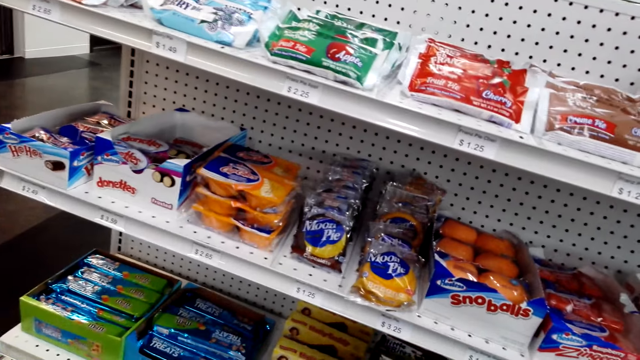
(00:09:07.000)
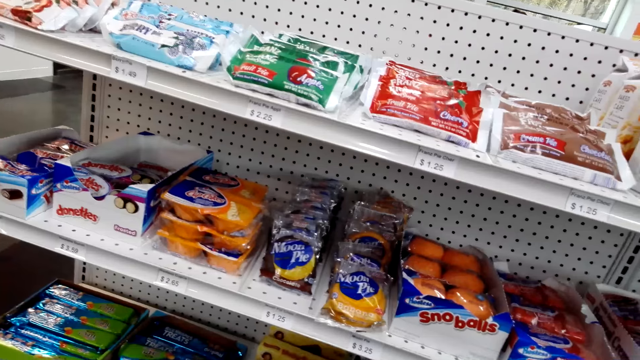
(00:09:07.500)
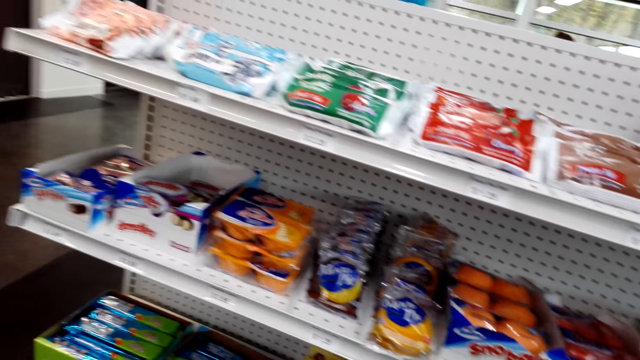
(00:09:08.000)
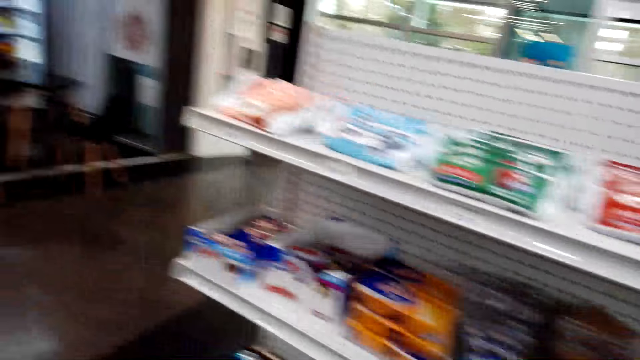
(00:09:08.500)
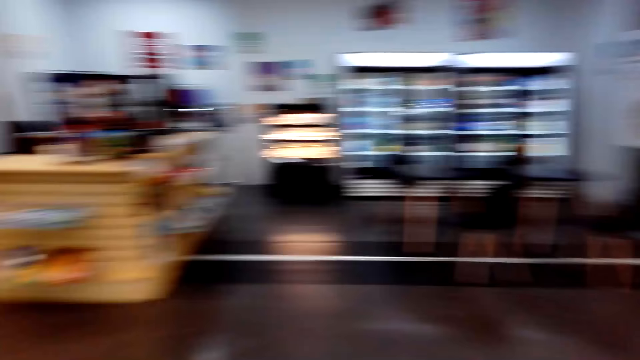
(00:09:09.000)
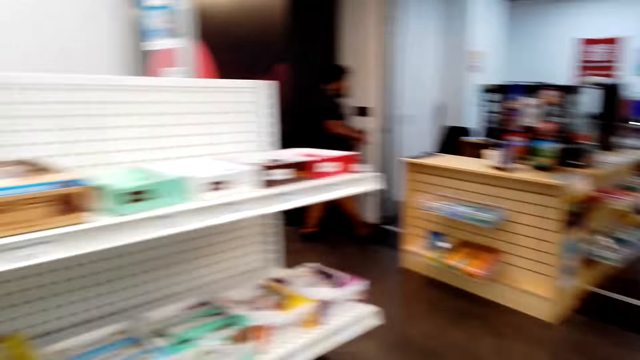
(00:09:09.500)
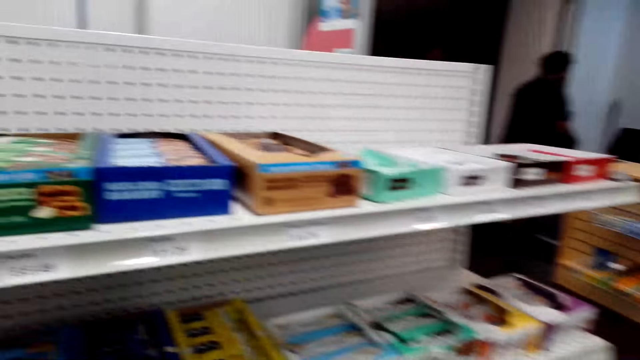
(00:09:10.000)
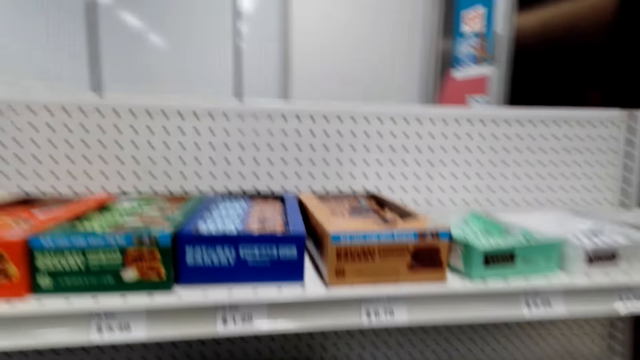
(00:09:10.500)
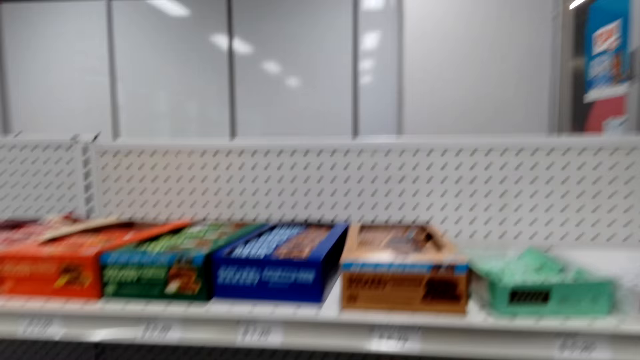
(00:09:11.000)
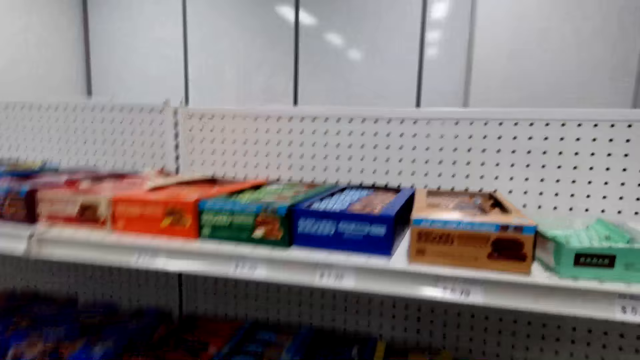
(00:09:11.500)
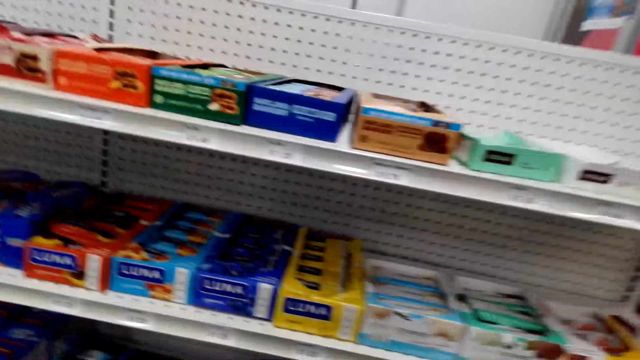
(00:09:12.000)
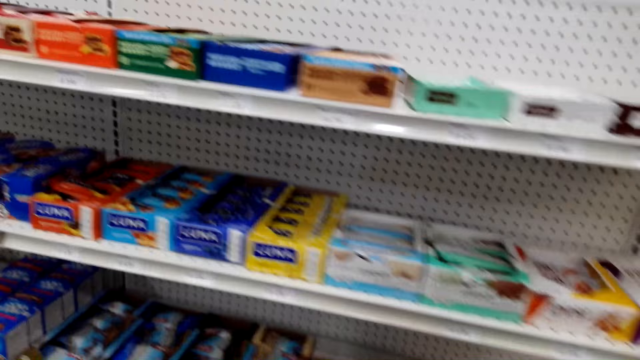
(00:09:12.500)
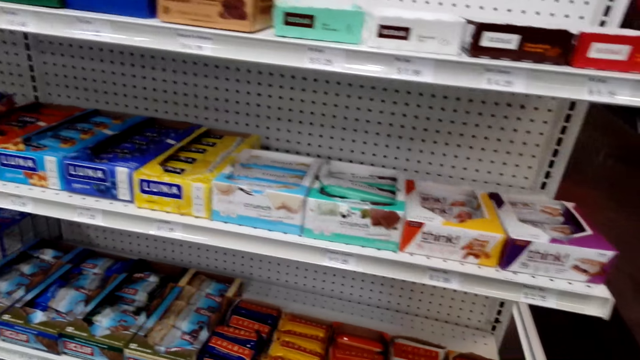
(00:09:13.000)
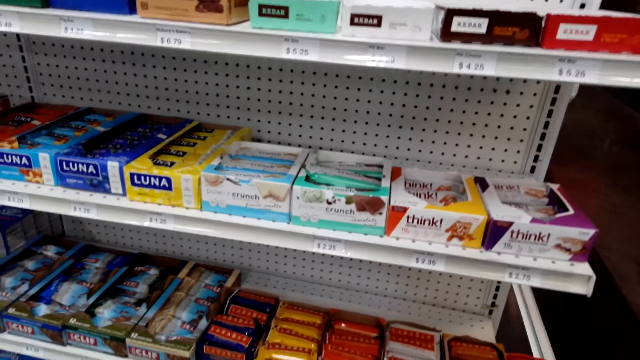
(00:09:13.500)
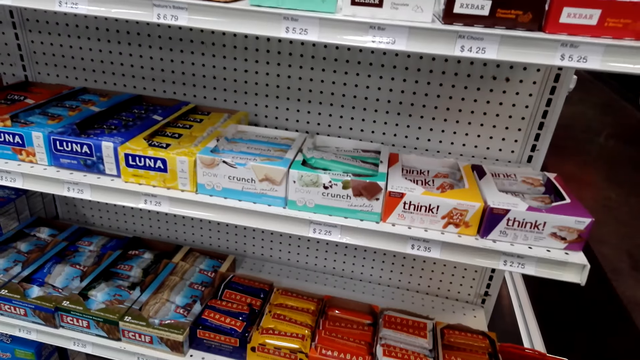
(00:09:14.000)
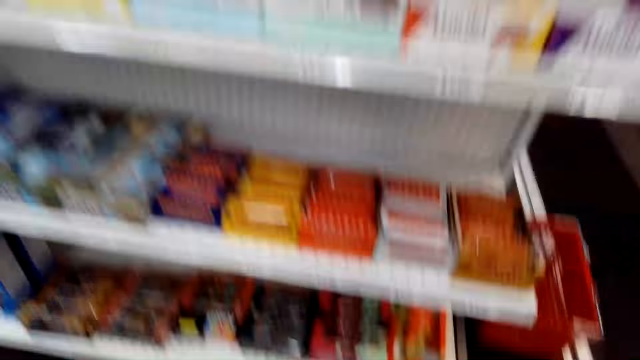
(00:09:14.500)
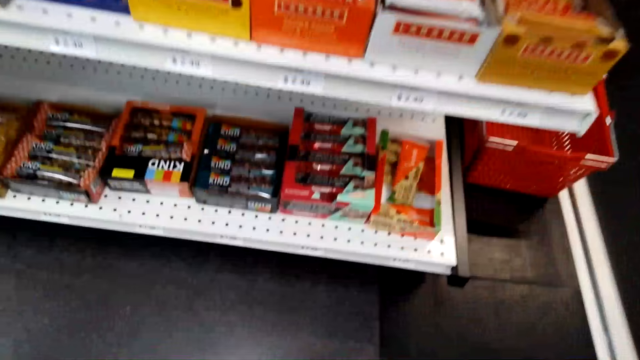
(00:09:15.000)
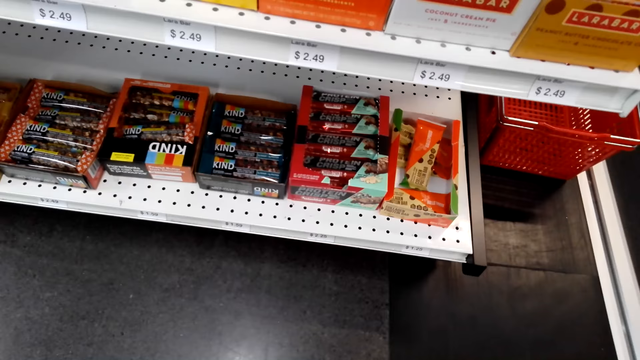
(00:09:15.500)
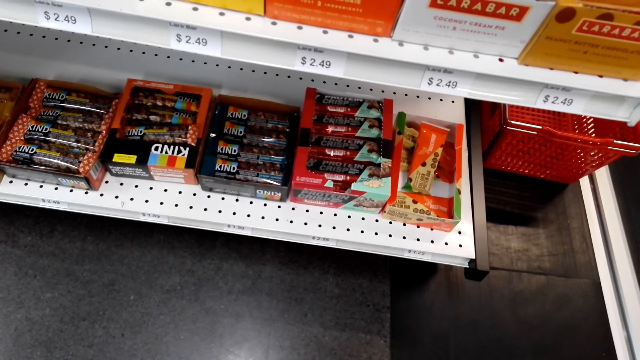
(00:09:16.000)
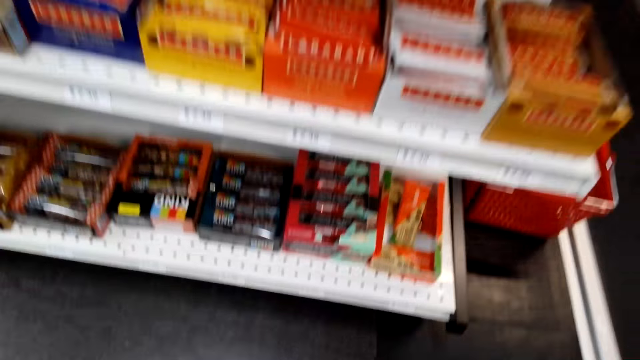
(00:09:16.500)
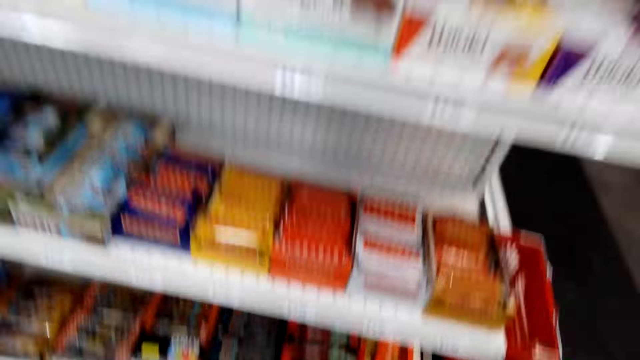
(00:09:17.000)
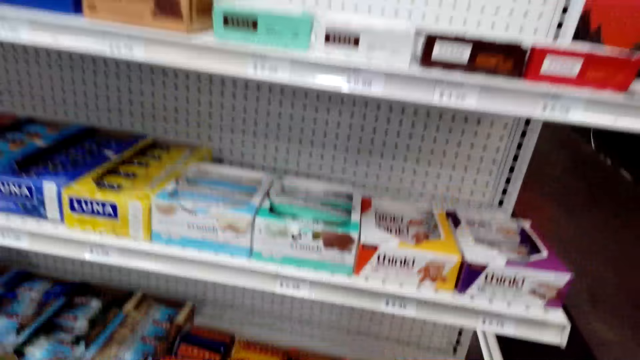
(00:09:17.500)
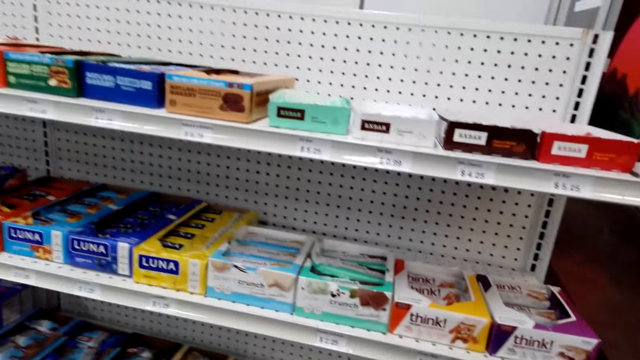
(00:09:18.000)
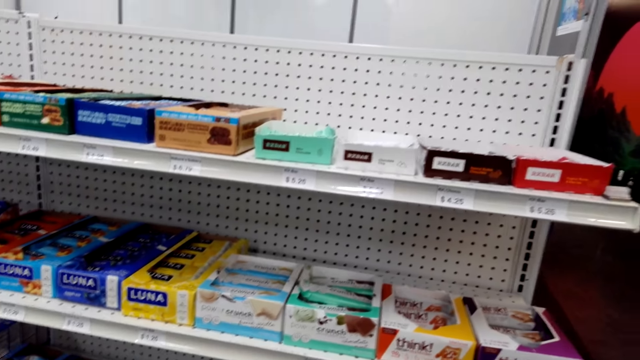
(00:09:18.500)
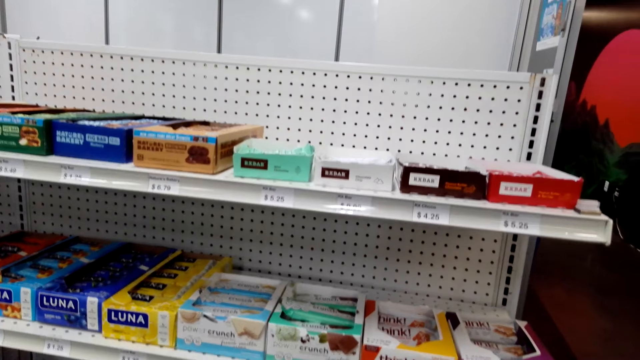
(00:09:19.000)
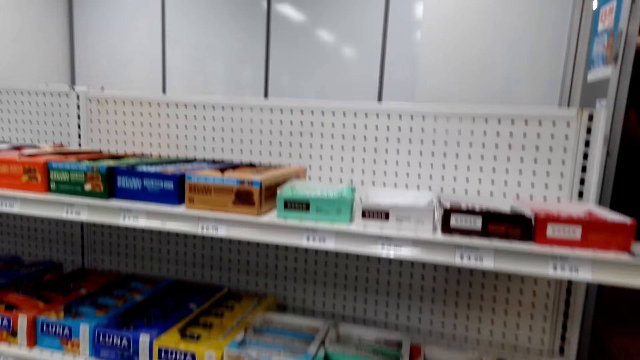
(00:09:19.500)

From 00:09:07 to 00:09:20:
The camera wearer looks around the shelf.

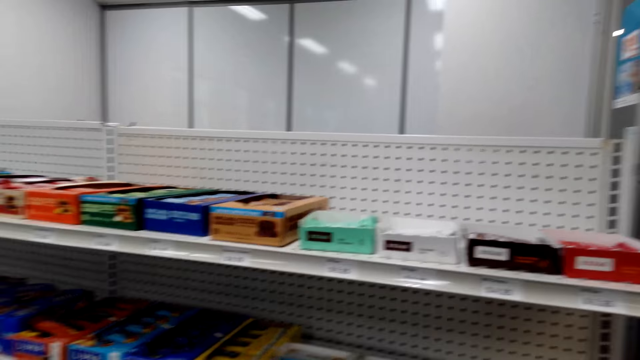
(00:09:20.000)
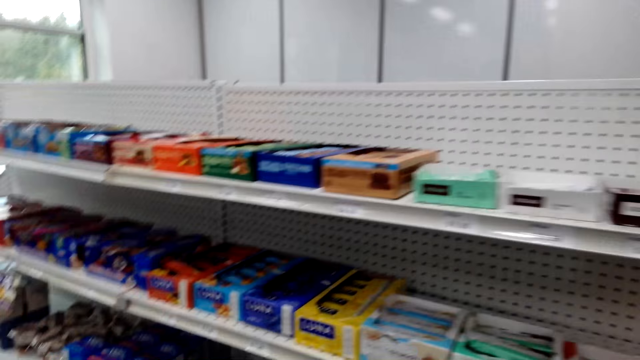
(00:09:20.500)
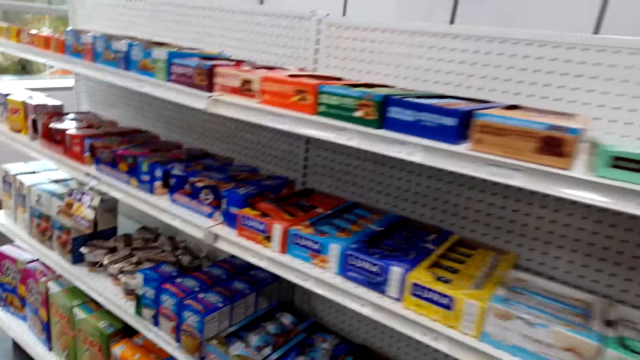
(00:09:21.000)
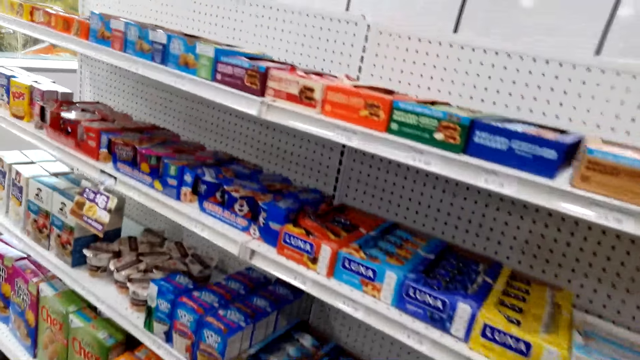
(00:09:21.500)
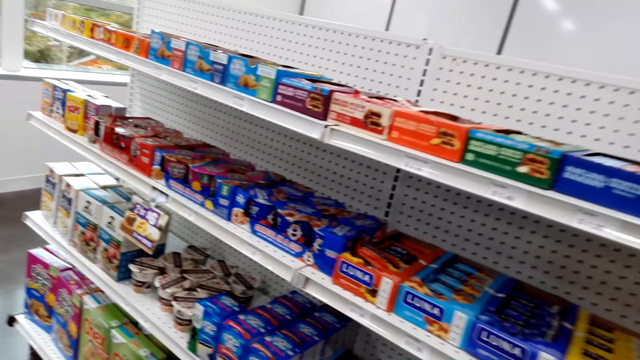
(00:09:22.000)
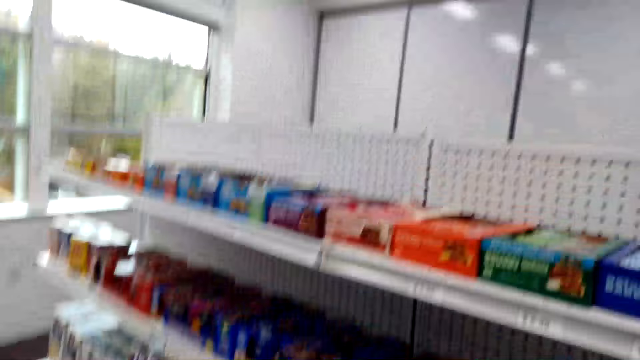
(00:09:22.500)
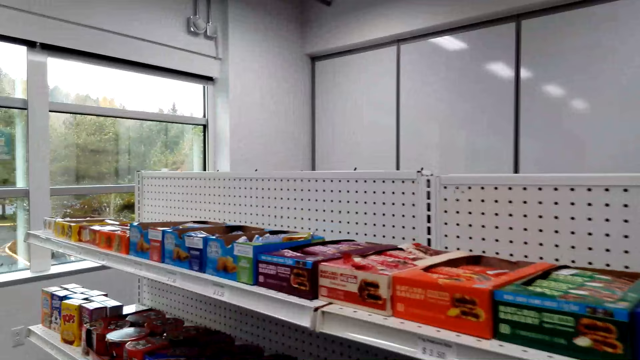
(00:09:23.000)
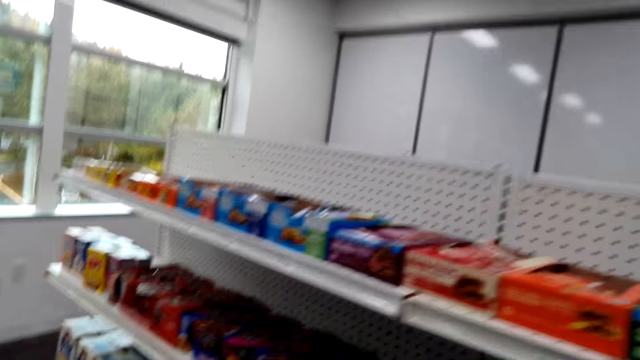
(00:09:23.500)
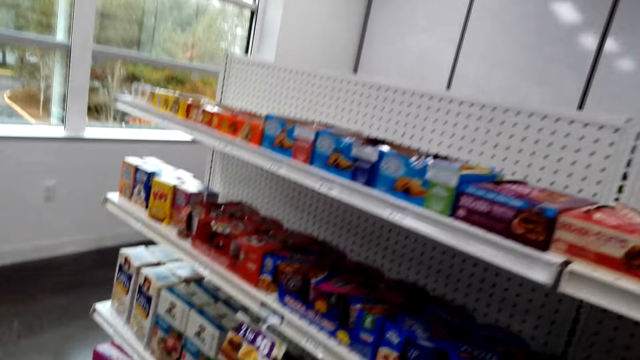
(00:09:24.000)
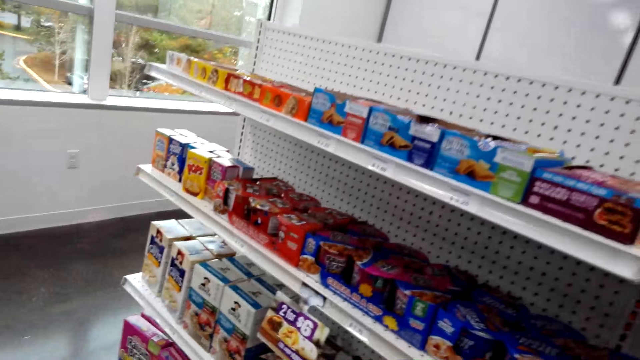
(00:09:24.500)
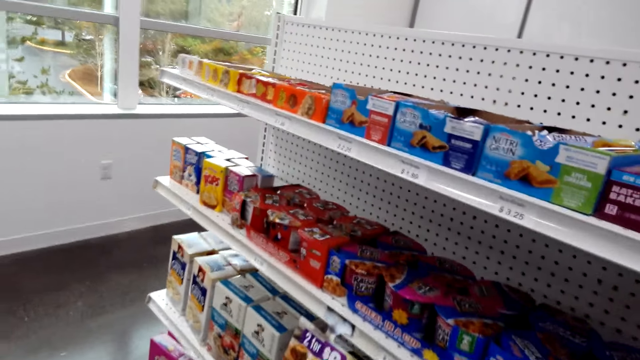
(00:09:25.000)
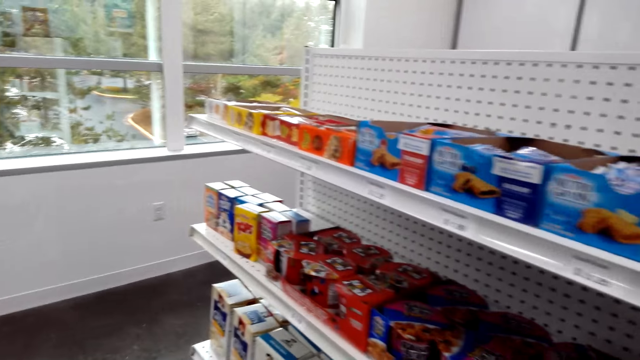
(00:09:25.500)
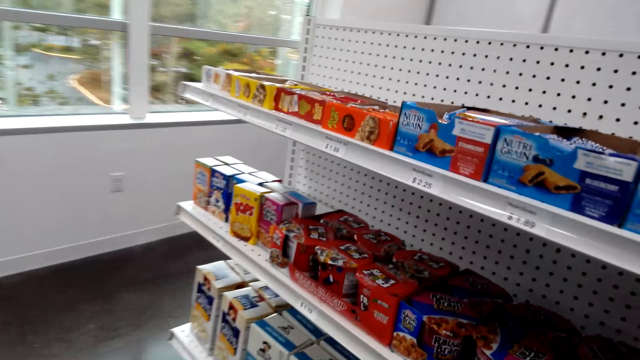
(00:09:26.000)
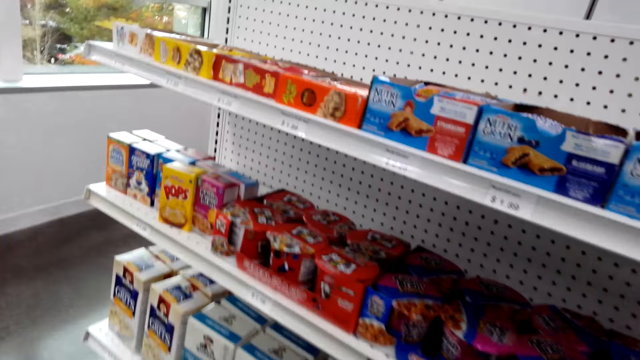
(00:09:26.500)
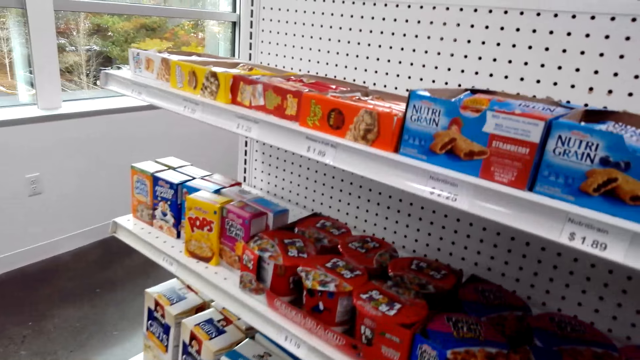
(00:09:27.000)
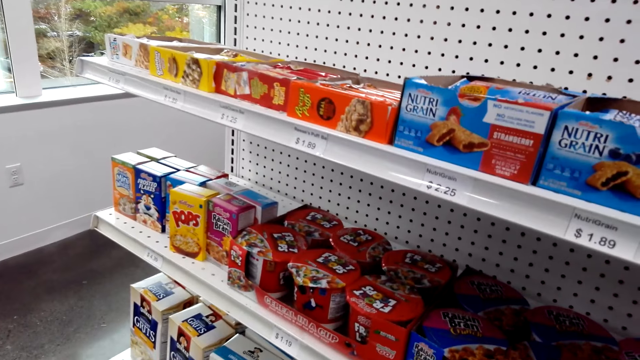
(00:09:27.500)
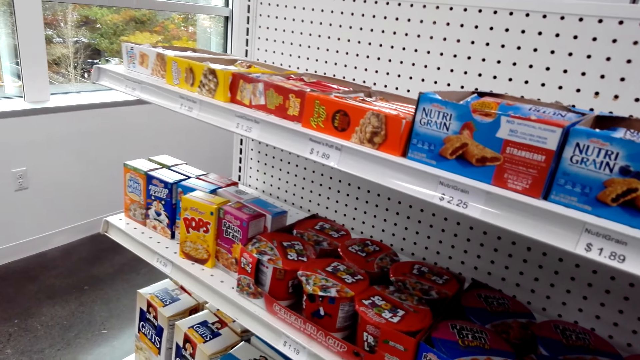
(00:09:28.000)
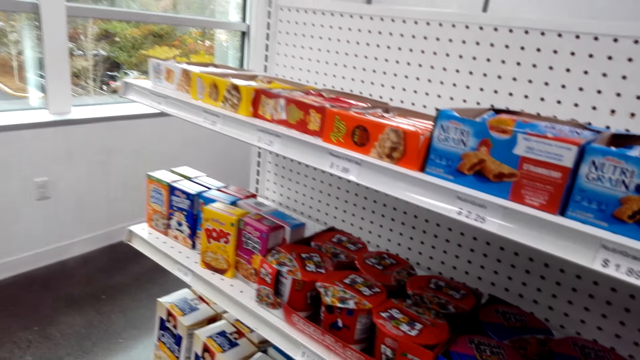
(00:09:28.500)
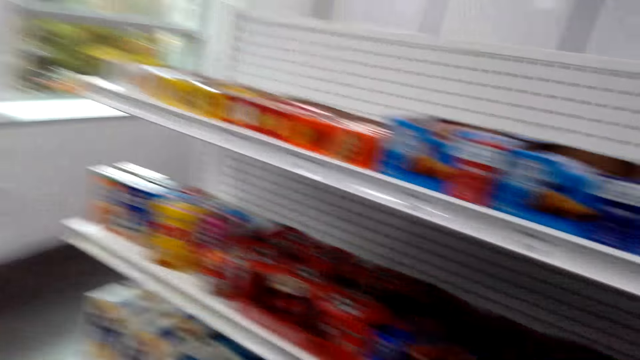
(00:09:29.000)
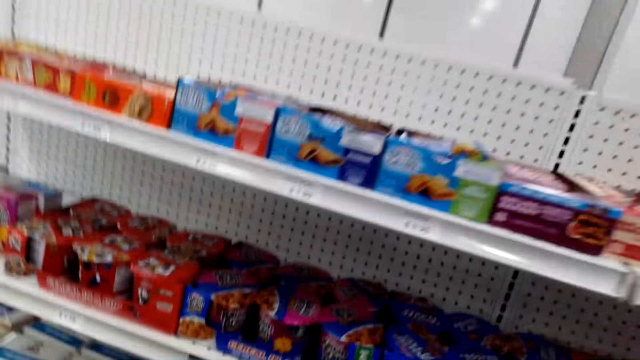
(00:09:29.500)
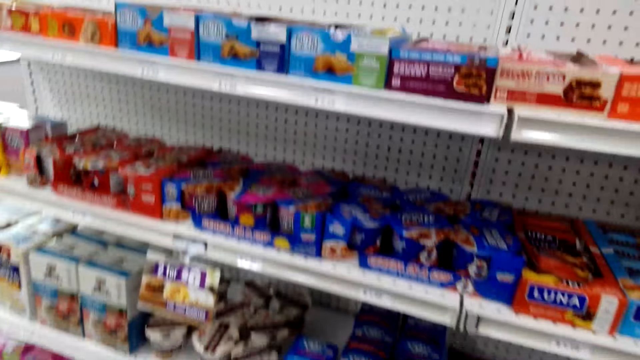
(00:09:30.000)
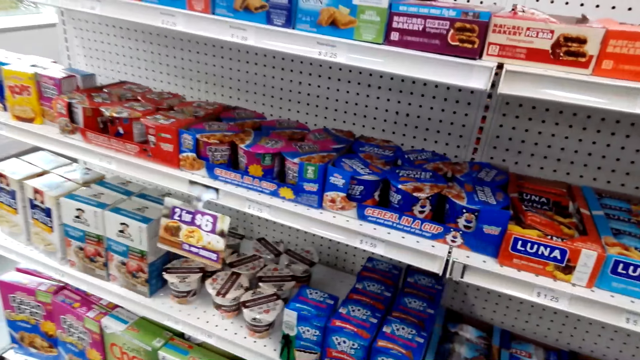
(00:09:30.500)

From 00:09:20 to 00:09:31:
The camera wearer walks around the supermarket.
